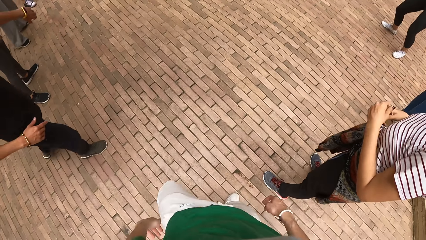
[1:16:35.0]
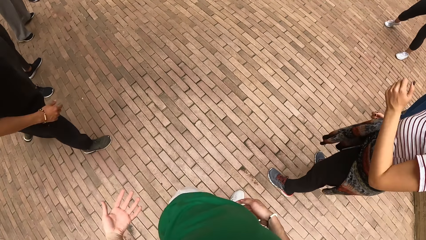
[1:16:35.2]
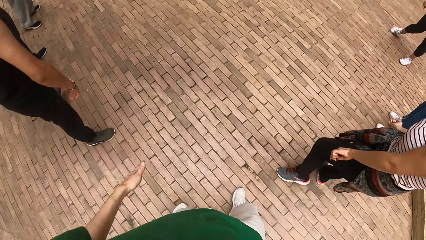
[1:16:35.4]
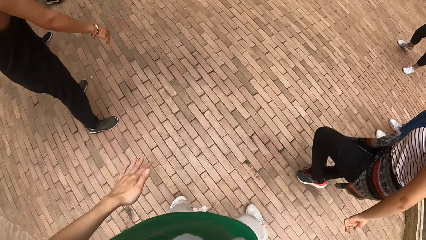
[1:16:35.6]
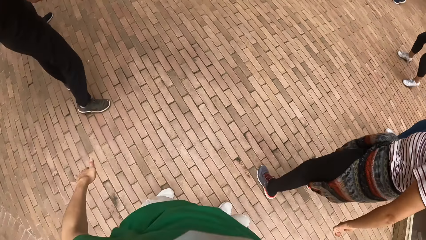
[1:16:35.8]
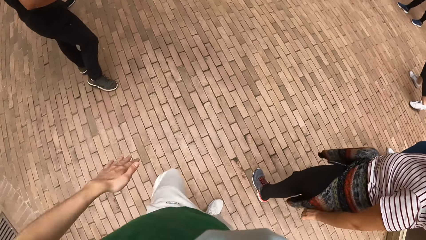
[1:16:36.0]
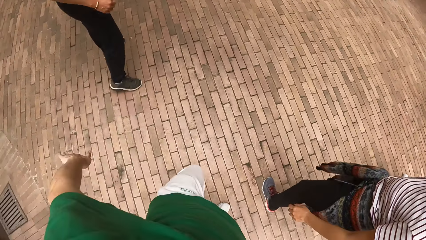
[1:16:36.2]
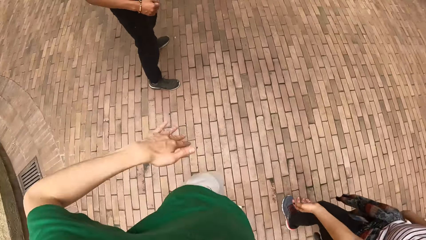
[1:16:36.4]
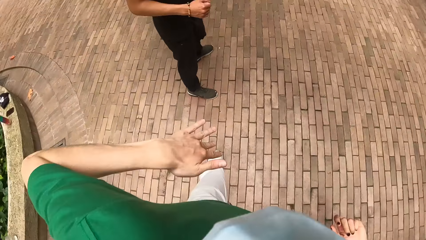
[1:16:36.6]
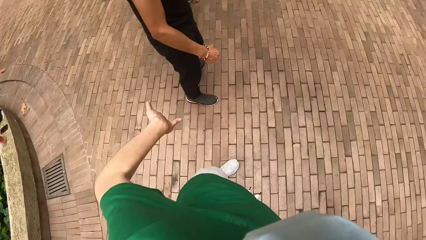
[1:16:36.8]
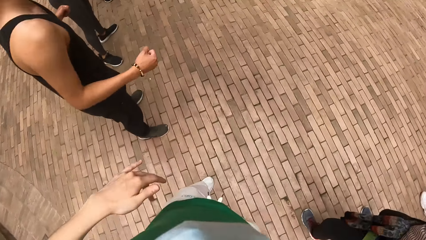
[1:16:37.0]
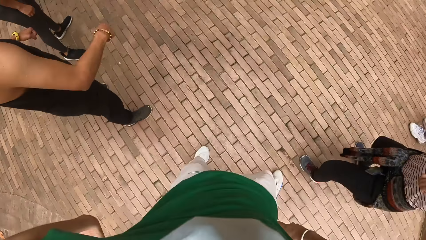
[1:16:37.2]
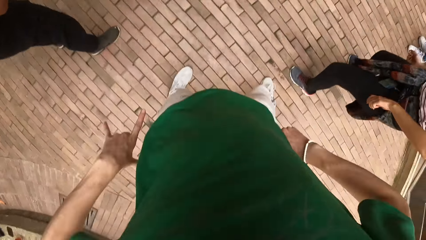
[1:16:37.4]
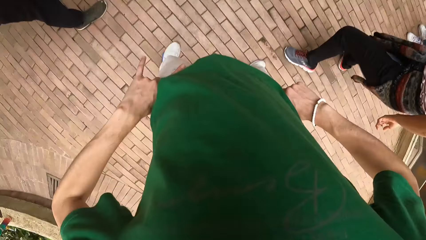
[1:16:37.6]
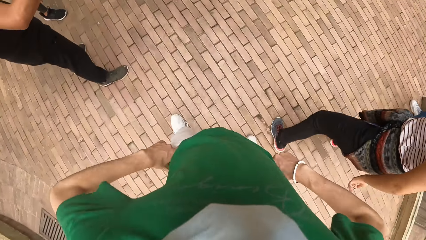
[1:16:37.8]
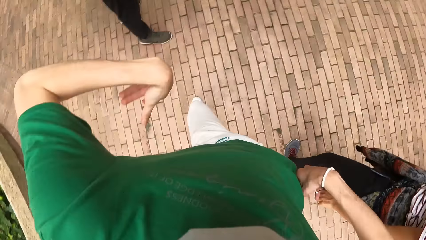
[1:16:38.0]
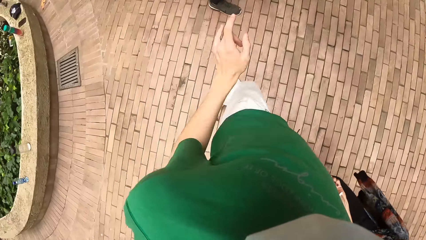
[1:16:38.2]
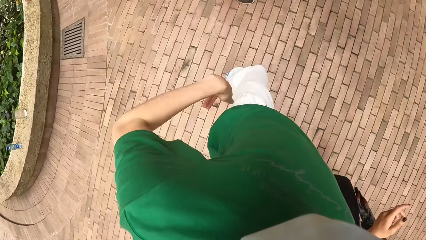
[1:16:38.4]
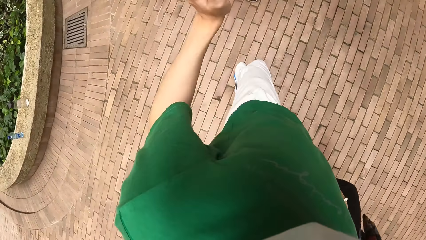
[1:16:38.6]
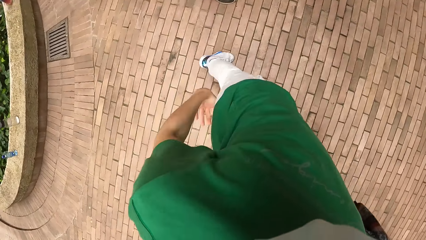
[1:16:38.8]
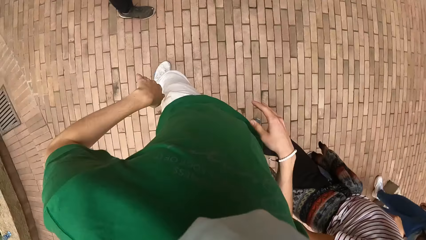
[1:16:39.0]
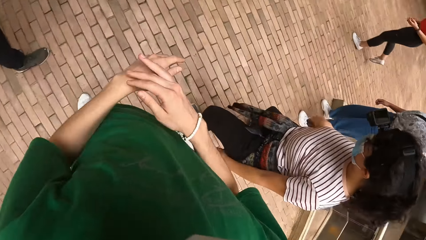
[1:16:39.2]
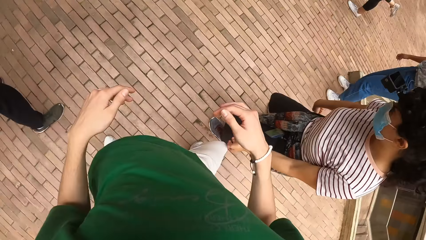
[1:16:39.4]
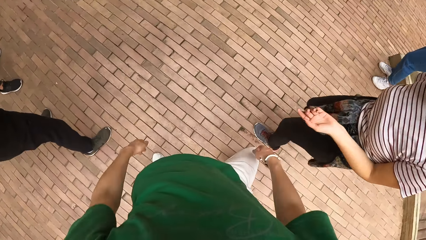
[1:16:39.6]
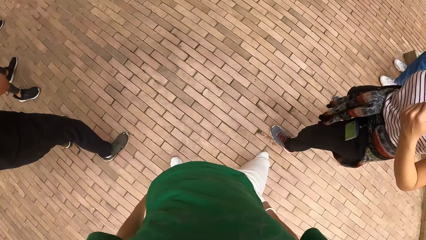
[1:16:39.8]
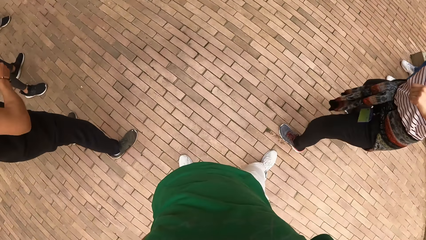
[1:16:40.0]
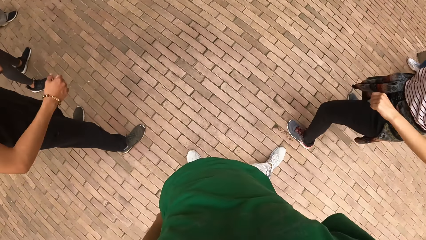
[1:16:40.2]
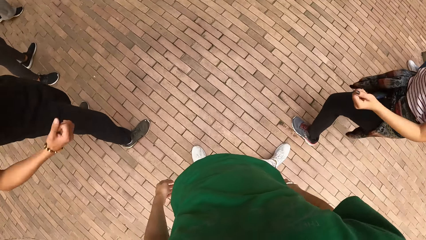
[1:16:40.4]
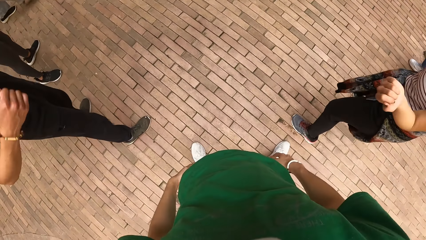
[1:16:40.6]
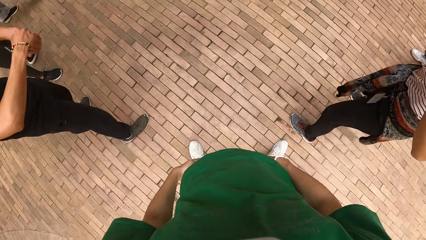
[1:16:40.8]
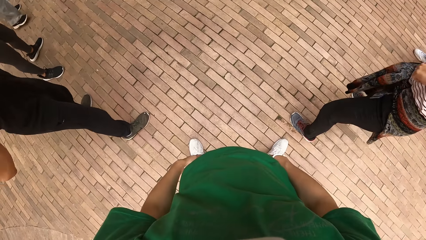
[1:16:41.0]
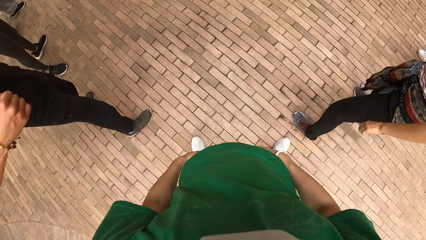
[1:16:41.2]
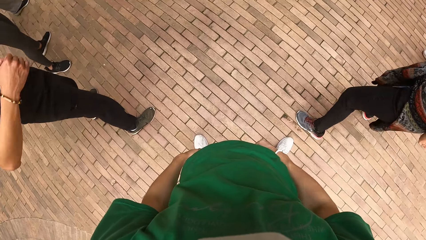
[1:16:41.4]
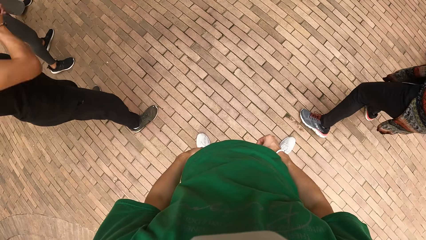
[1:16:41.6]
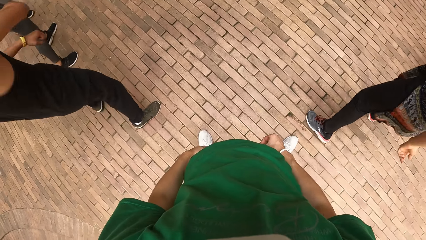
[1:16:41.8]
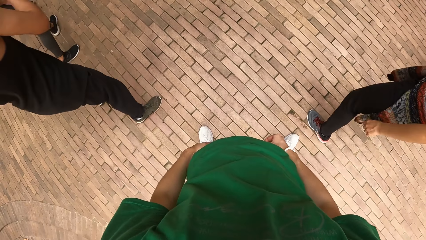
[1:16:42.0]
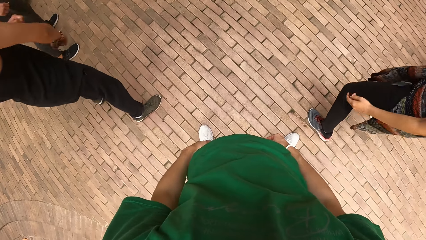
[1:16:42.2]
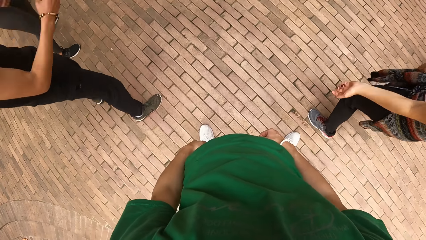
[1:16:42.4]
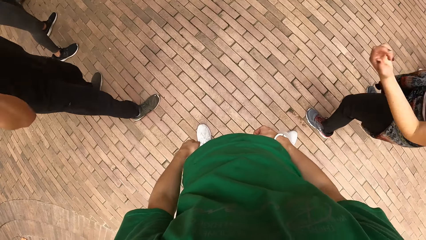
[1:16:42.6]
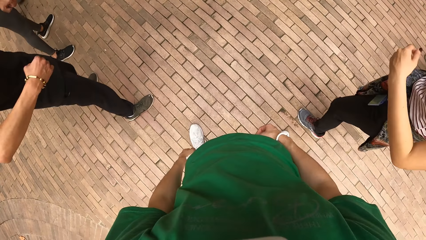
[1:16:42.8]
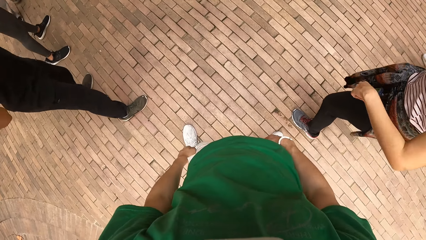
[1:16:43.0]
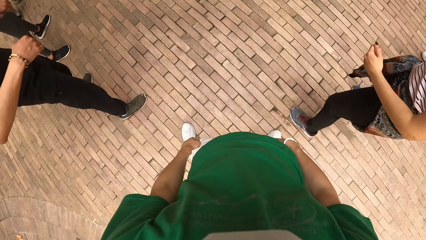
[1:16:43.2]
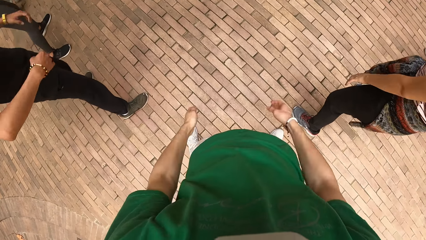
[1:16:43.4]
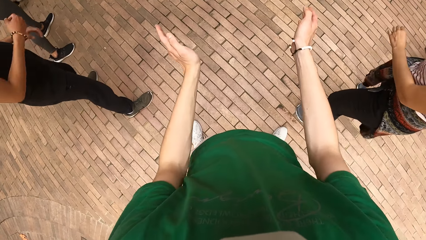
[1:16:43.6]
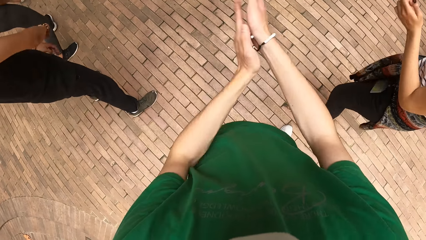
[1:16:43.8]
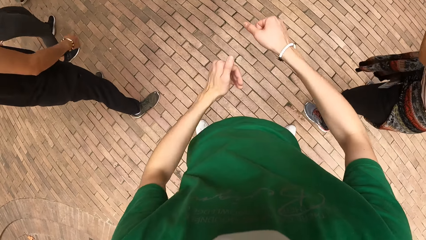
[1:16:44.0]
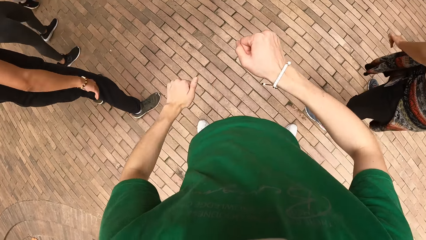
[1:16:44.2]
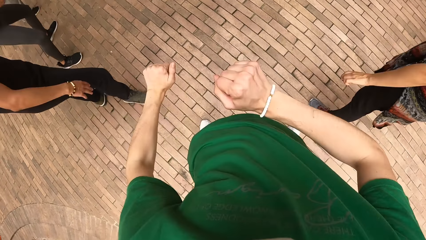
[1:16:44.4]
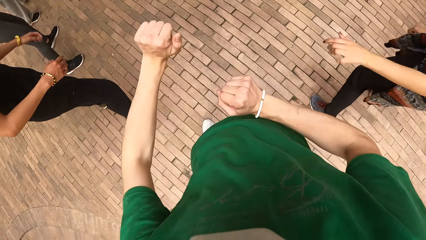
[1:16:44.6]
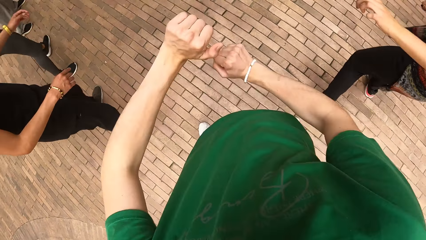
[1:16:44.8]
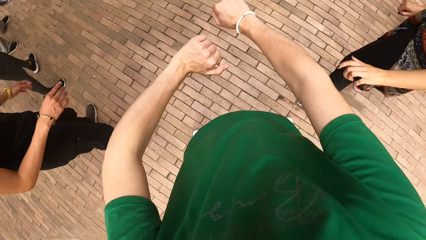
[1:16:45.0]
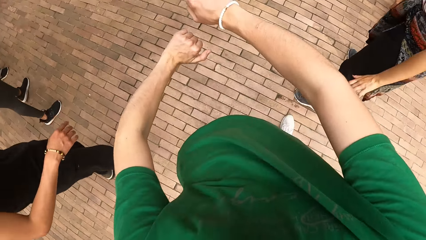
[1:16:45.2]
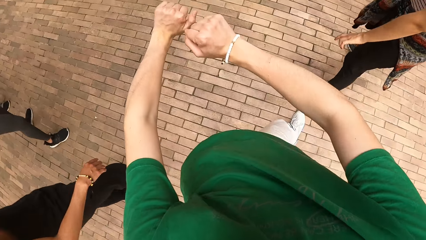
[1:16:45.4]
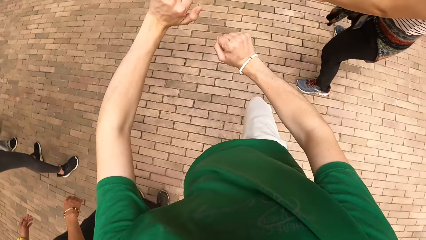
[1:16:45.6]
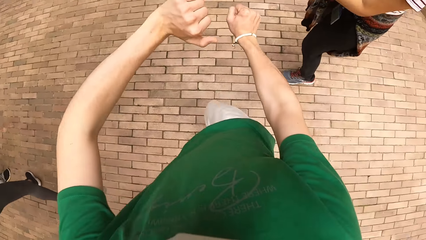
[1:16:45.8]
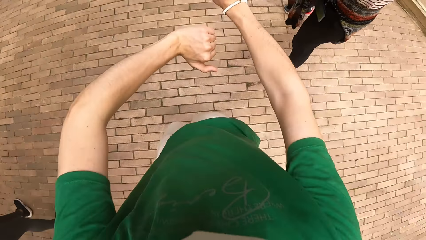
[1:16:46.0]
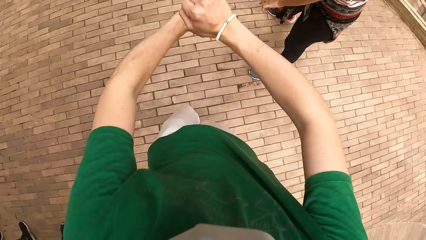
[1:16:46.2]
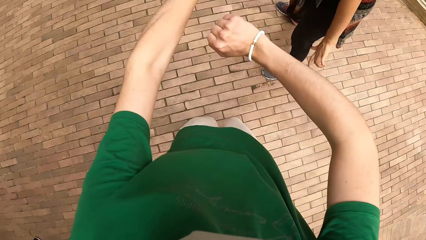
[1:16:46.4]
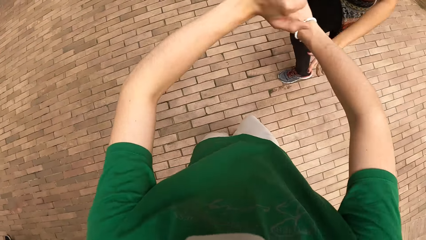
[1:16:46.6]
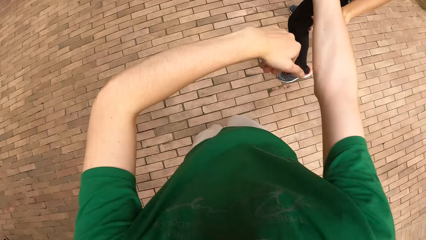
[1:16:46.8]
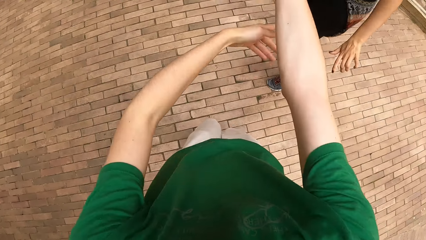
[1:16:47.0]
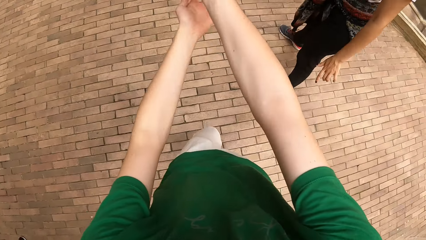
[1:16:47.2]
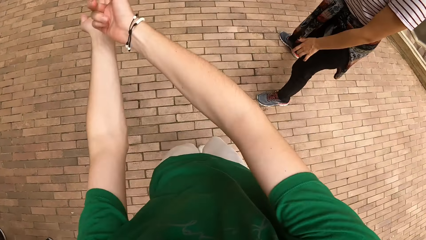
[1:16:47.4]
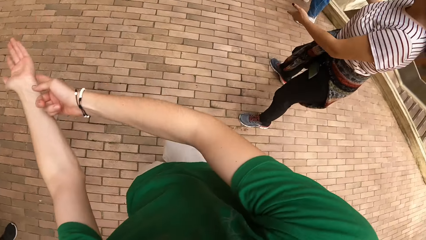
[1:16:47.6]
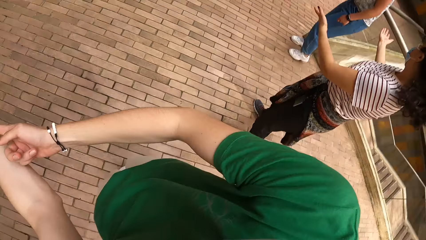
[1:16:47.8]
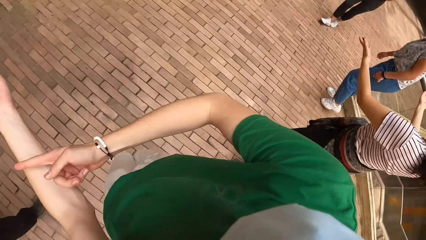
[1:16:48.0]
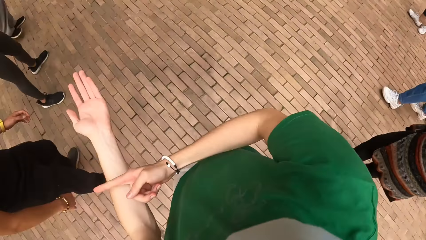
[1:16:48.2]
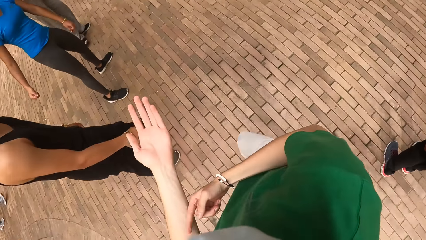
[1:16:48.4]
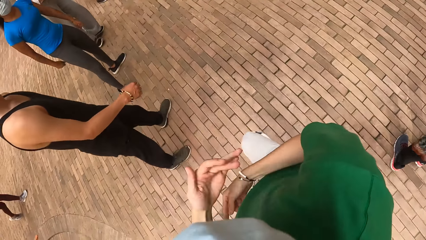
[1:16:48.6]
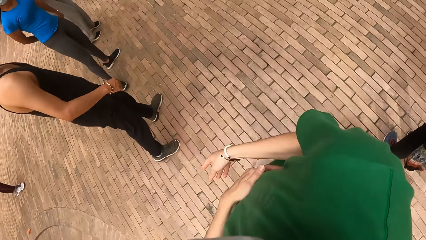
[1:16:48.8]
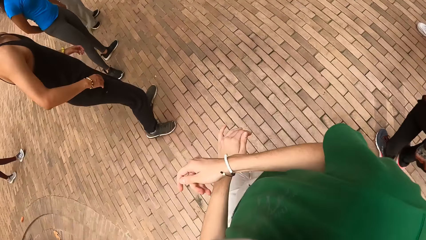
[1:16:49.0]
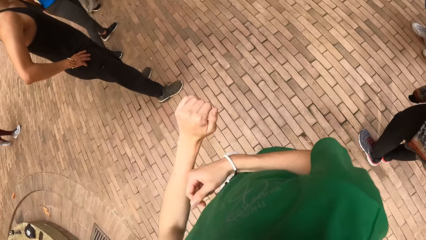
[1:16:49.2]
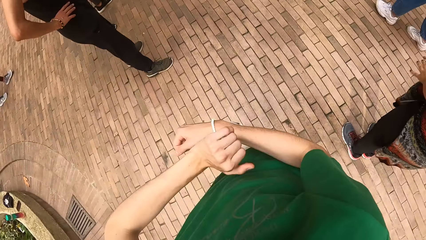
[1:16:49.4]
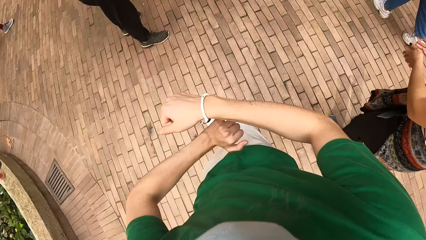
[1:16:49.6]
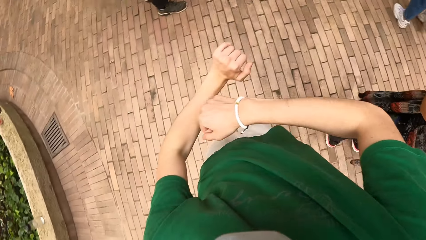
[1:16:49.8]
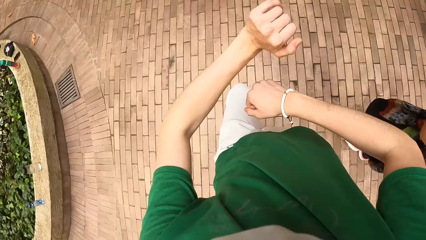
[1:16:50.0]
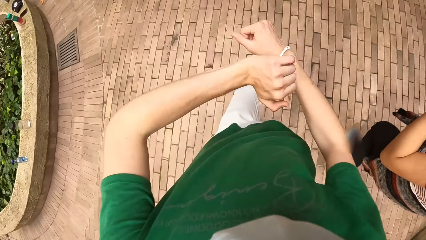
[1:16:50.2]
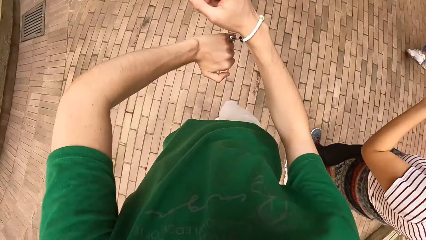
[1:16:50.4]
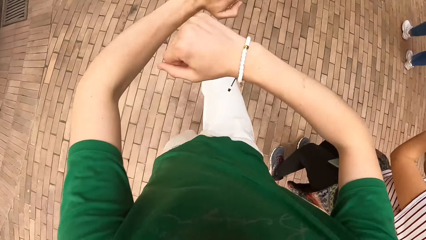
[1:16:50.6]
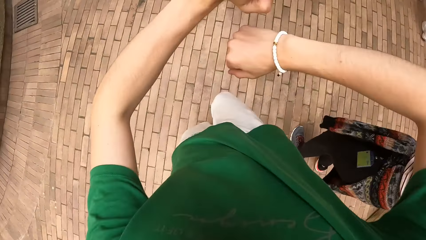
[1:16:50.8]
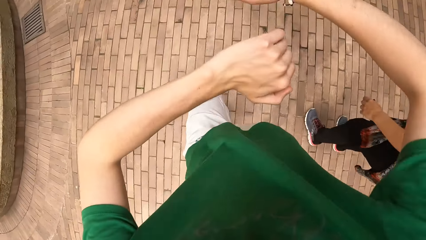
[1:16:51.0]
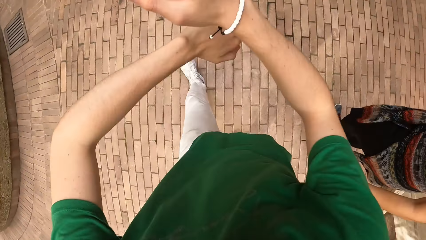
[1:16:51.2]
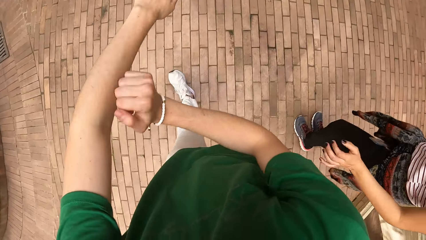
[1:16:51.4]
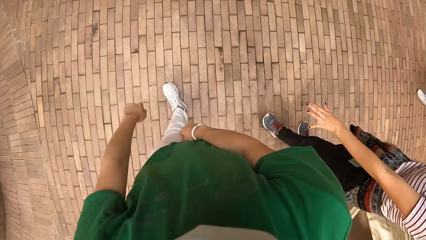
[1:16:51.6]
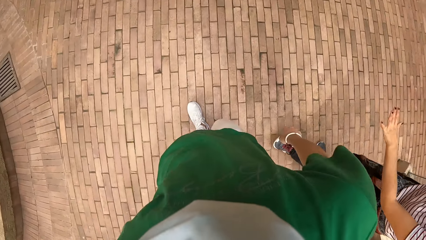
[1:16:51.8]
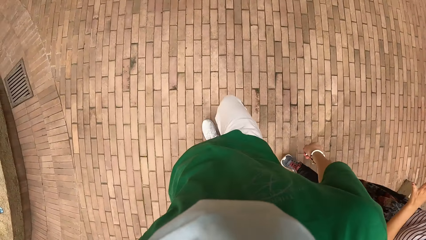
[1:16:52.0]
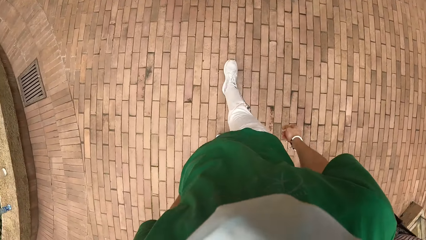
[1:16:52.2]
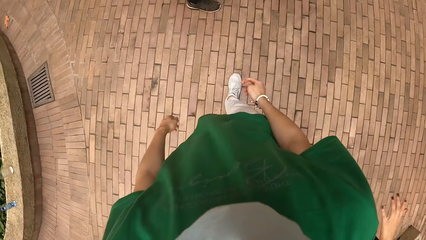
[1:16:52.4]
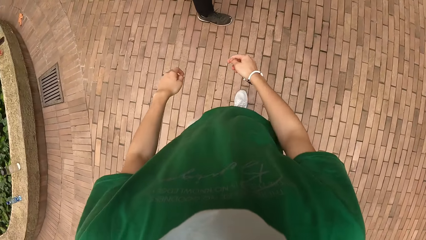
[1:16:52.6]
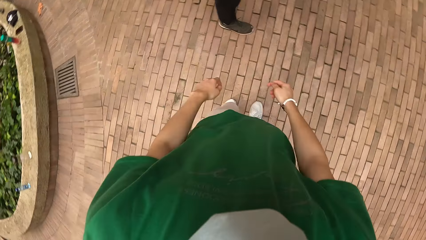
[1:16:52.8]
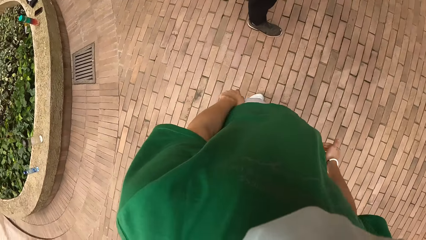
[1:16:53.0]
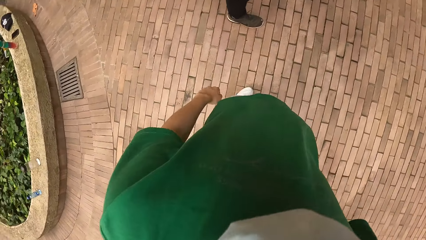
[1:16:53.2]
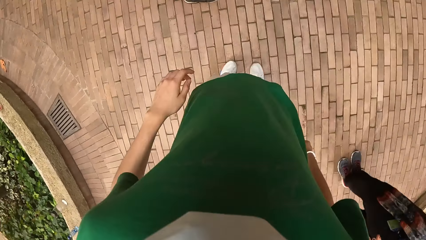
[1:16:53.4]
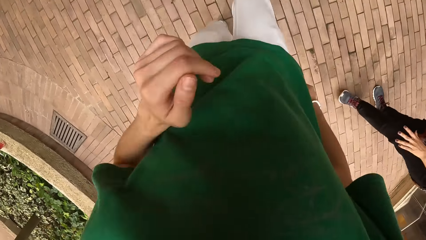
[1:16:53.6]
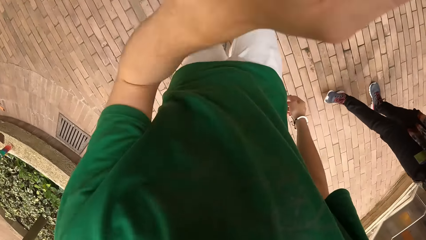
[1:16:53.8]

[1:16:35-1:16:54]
A woman makes dance moves. The camera wearer looks around, claps their hands, and makes dance moves.
